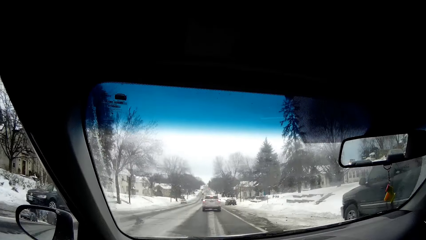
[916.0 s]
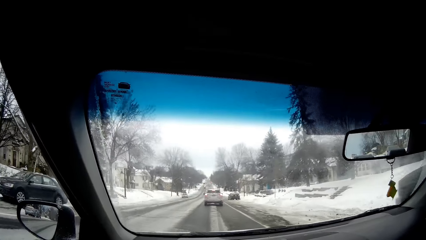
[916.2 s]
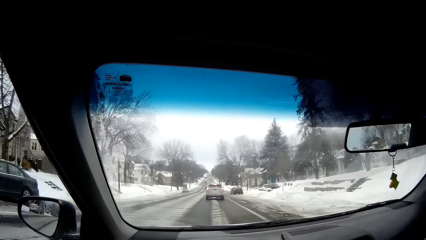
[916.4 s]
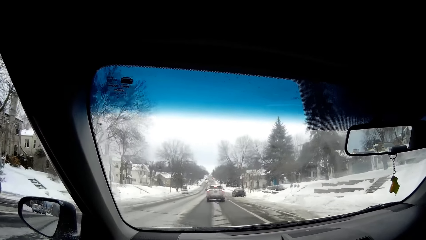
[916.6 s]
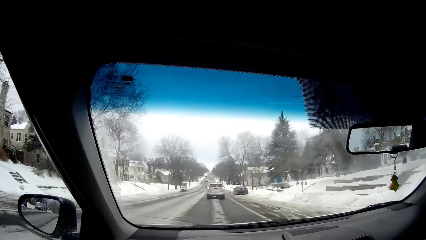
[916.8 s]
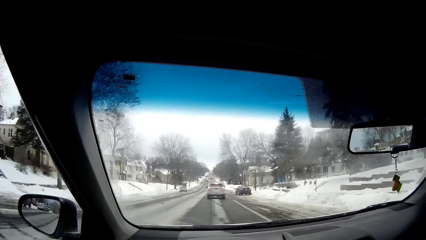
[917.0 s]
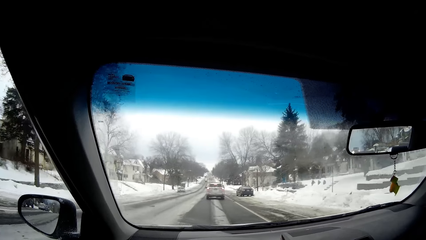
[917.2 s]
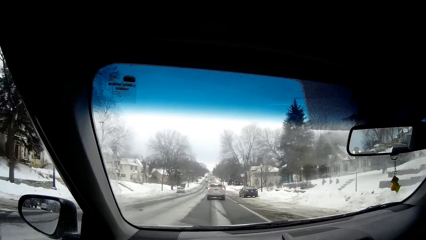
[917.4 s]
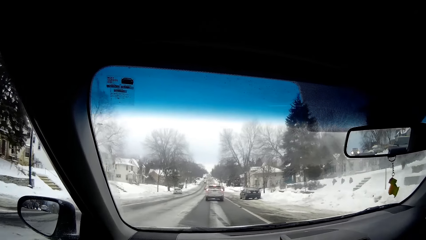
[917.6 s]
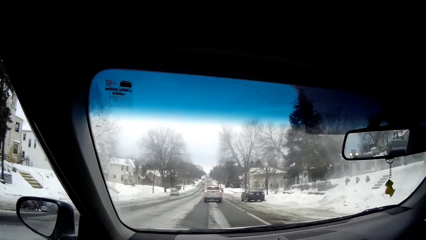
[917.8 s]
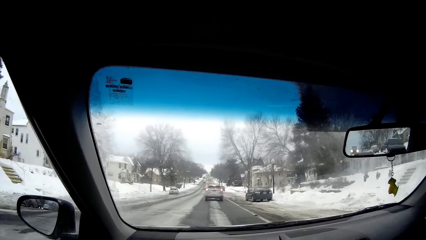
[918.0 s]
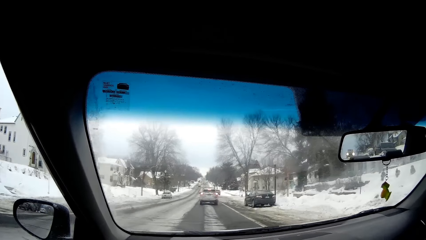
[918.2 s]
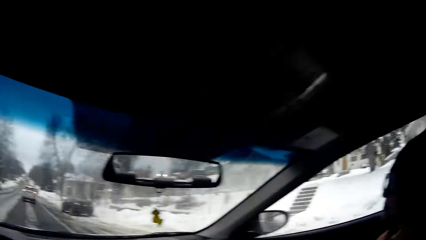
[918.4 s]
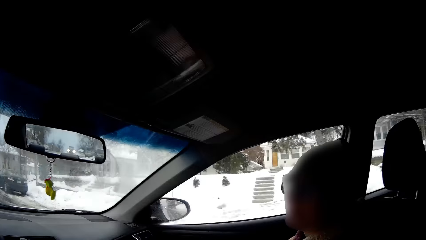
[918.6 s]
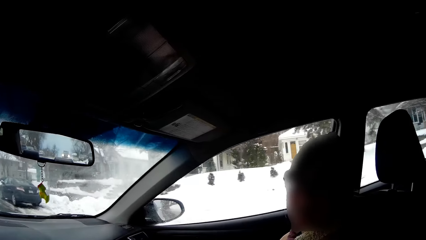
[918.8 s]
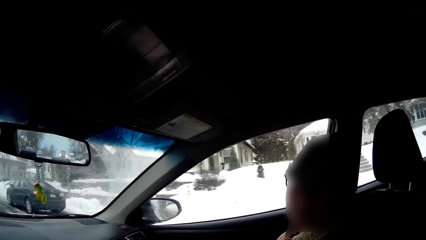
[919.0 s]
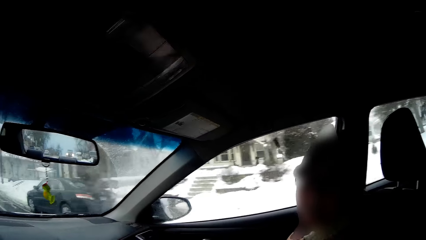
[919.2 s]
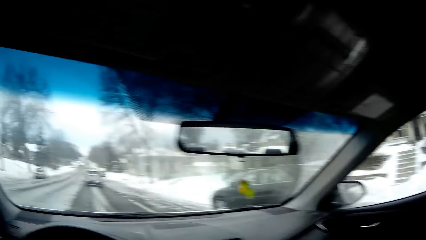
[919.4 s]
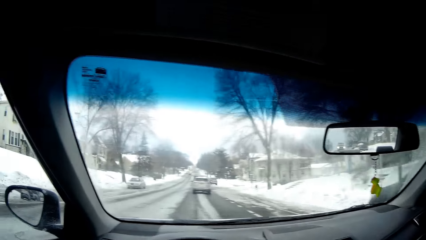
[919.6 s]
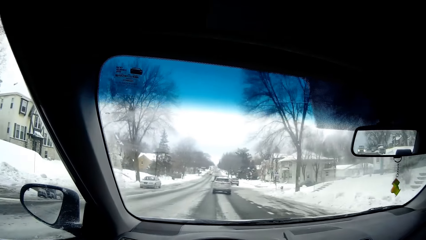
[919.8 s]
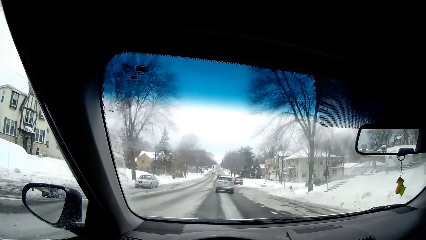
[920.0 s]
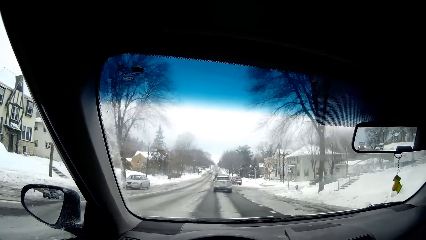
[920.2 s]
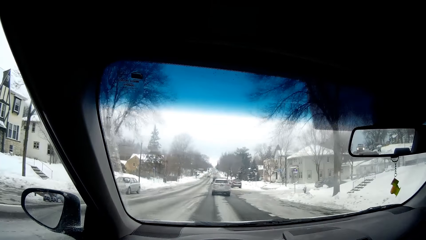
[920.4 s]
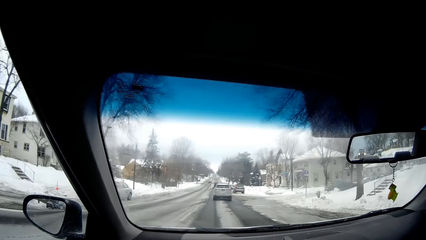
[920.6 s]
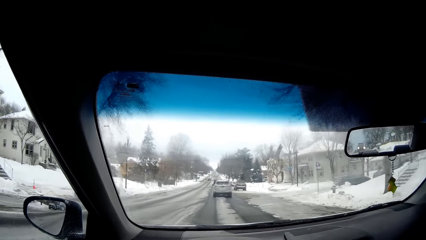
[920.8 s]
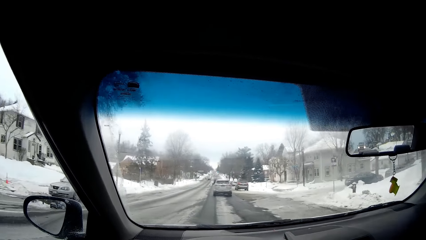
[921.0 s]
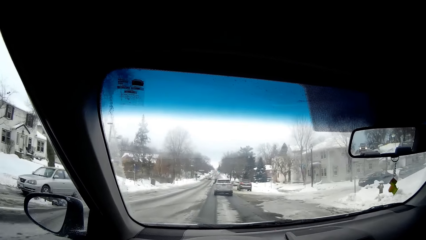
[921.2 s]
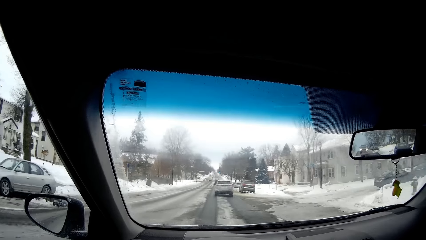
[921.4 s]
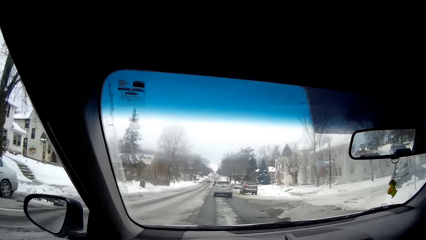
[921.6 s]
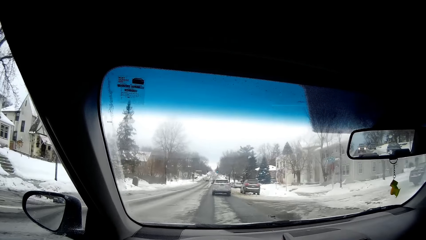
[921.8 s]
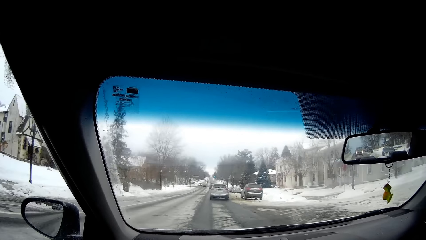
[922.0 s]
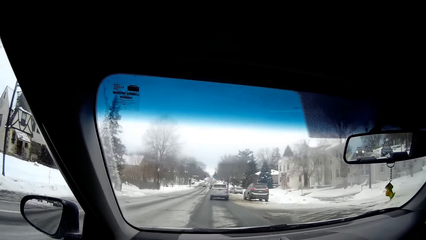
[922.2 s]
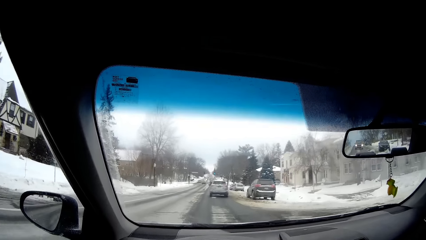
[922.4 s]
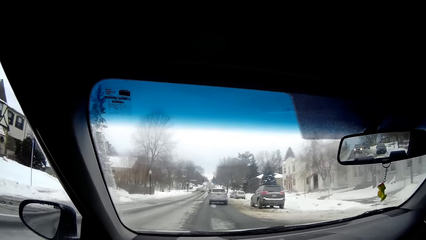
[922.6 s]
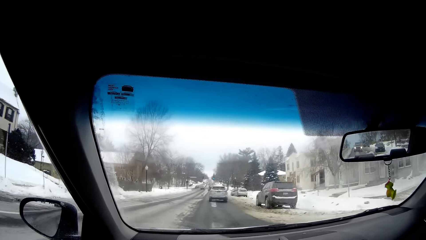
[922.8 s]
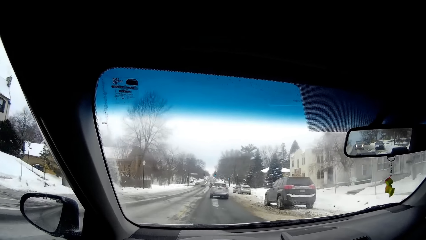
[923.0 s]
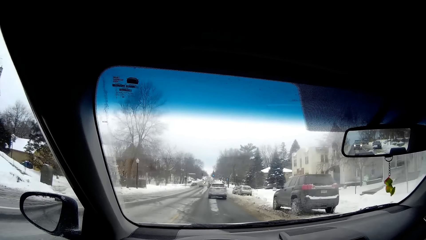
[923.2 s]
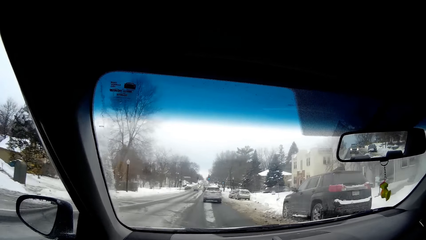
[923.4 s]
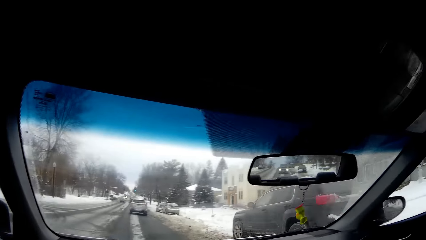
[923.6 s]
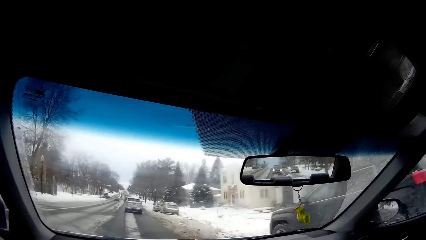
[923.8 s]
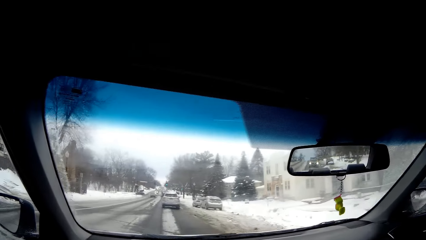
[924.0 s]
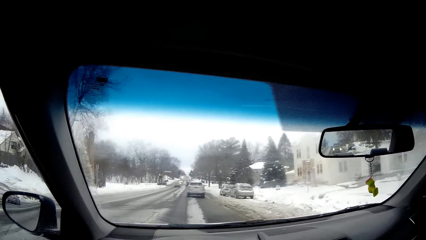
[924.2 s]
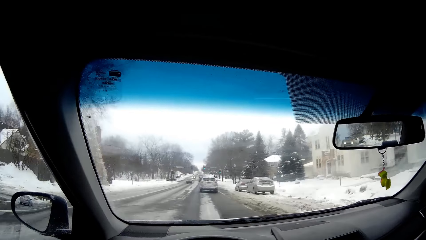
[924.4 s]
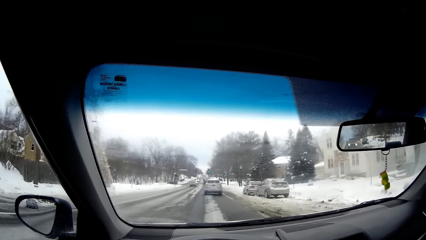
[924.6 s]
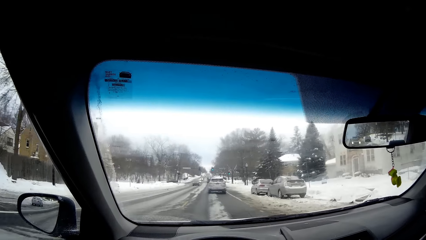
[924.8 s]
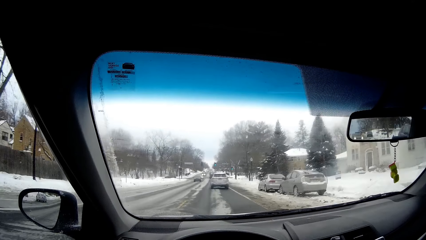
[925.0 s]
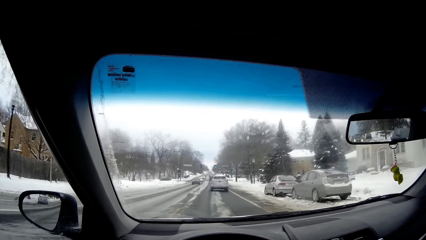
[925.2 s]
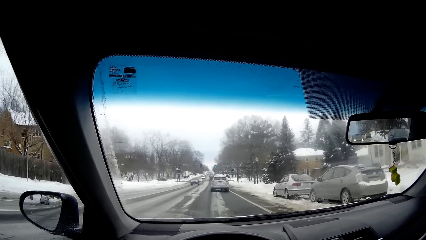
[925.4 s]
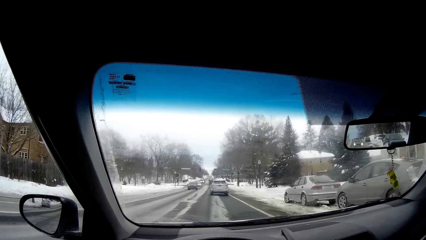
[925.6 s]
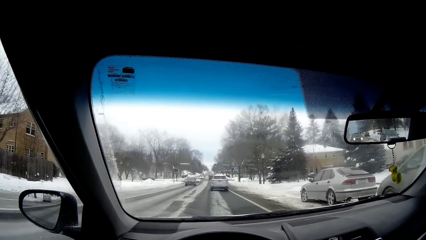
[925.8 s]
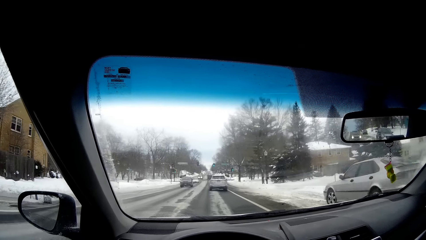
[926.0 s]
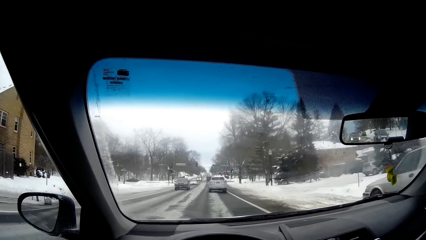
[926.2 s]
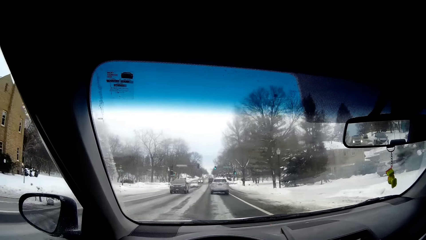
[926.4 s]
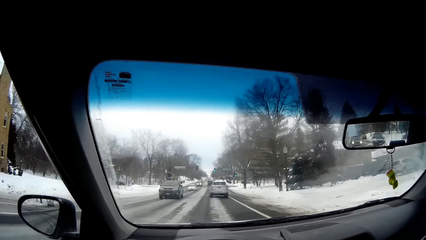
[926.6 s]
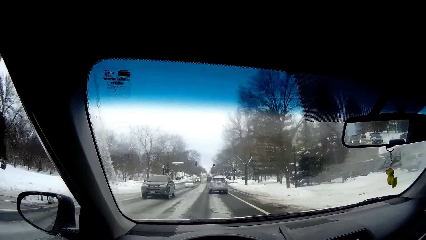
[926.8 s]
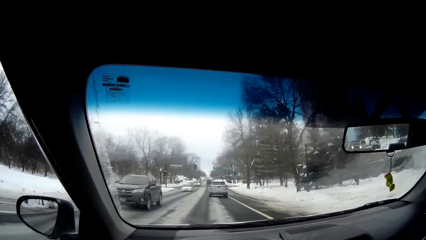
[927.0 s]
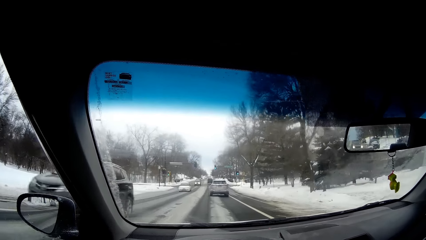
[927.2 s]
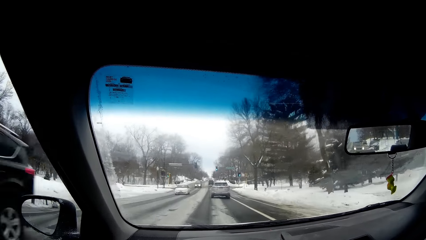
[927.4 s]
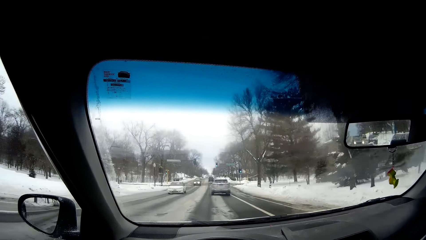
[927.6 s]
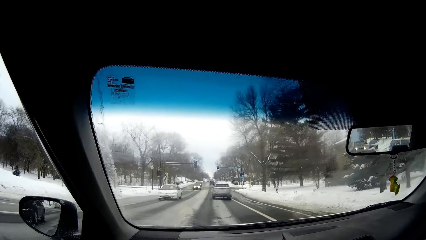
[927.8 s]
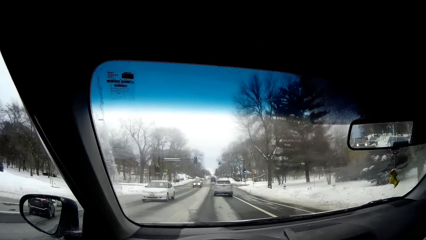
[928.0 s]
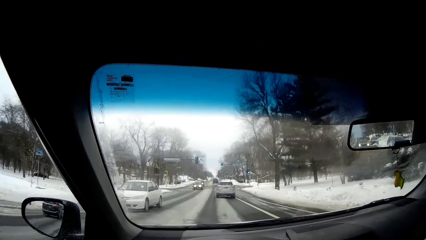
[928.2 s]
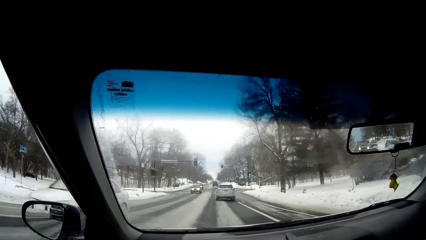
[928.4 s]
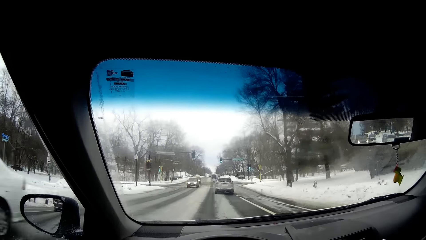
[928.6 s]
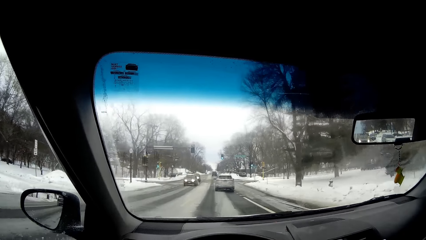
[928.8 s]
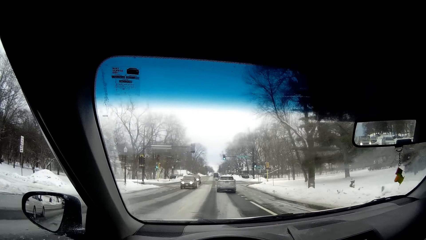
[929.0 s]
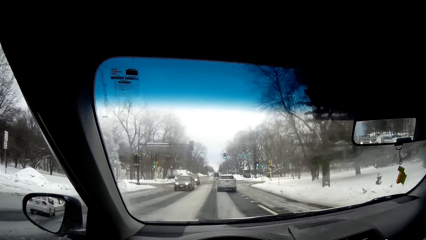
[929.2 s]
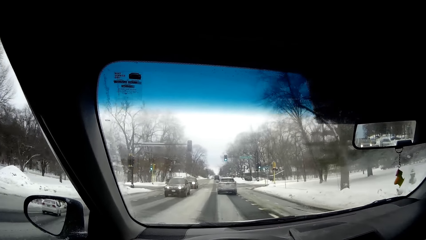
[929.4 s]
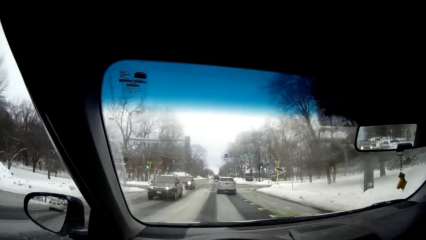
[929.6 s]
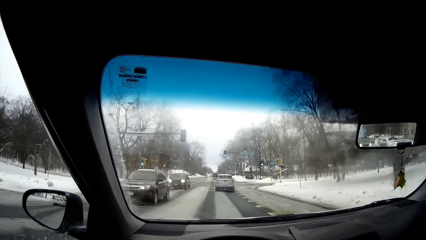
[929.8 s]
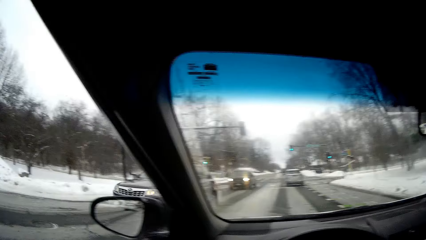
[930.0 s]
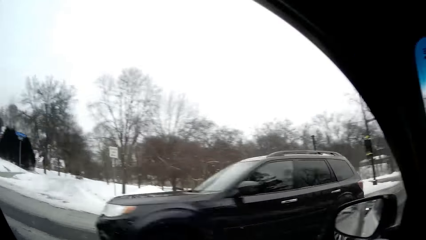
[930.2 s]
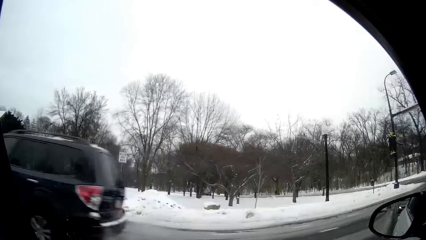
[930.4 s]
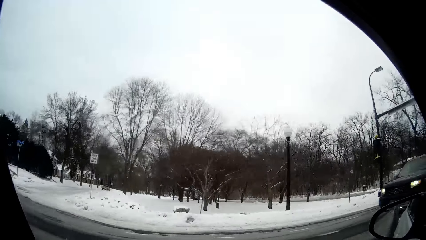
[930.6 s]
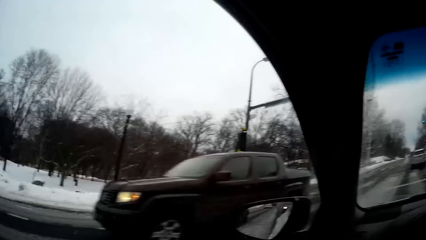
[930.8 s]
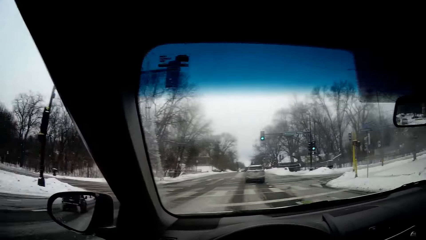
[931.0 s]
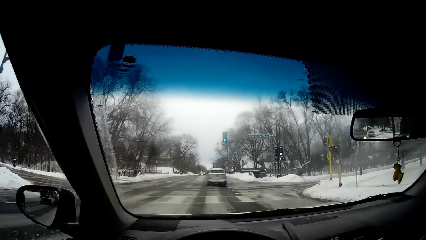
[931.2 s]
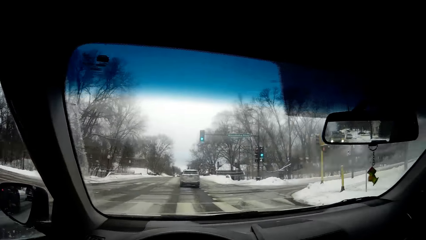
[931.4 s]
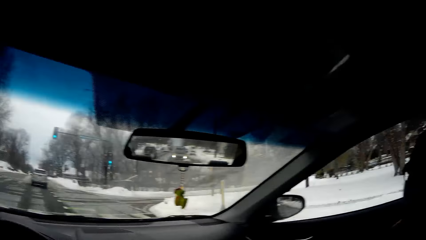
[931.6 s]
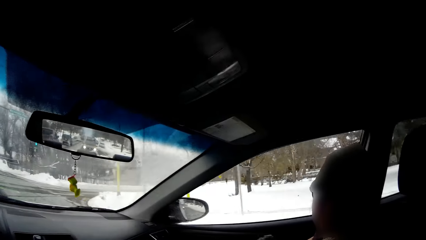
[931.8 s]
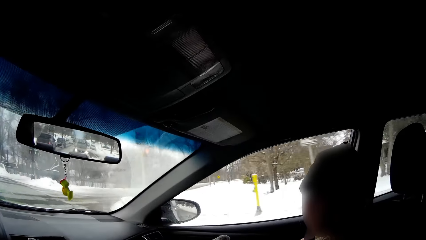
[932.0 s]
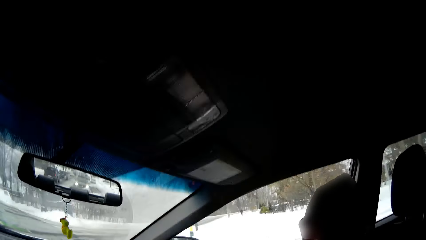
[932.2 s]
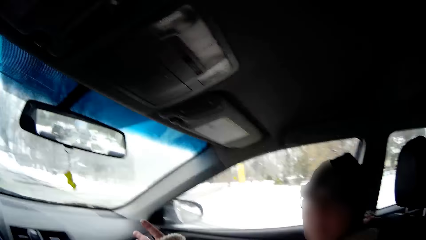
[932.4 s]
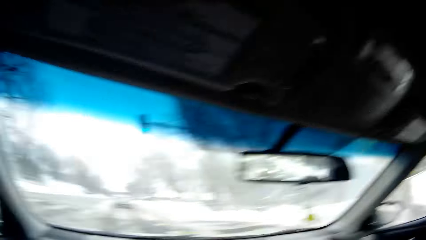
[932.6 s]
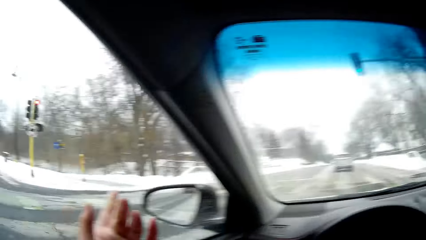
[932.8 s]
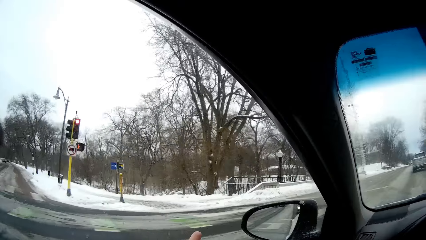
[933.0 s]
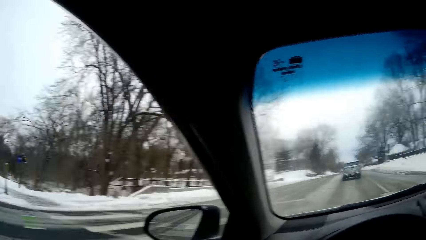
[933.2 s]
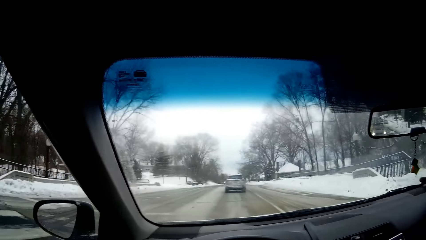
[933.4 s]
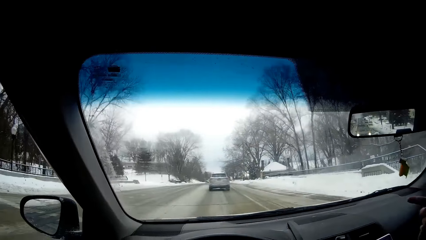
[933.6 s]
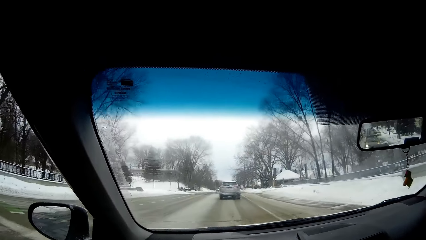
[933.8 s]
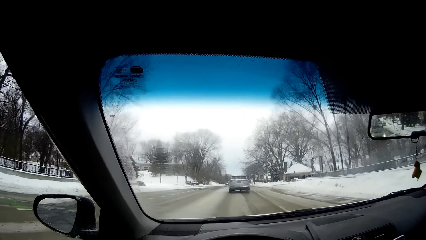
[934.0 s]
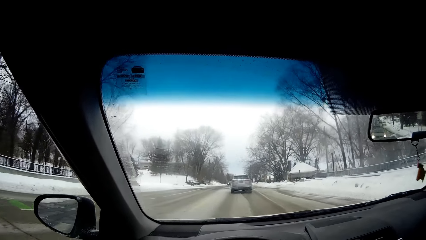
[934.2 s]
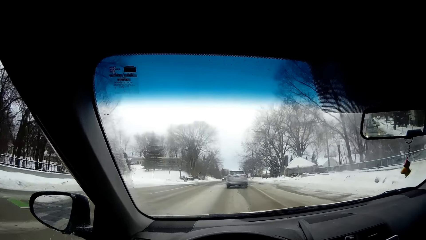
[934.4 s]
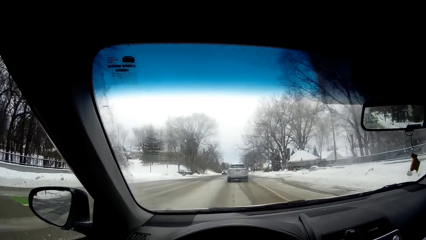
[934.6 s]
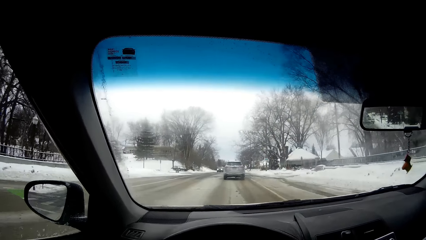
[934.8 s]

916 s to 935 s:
The woman talks to the camera wearer. The camera wearer turns the head to the right. They turn the head to the front. They turn the head to the left. They turn the head to the front. The woman talks to the camera wearer. The camera wearer turns the head to the right. They turn the head to the left. They turn the head to the front.
